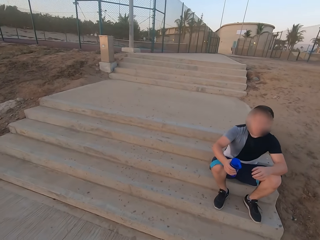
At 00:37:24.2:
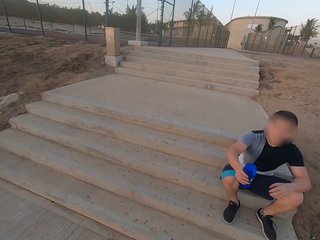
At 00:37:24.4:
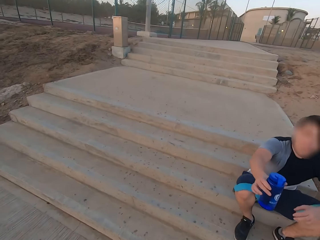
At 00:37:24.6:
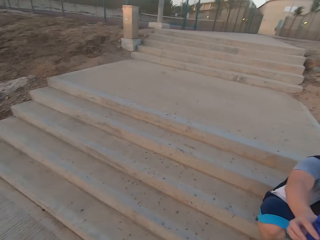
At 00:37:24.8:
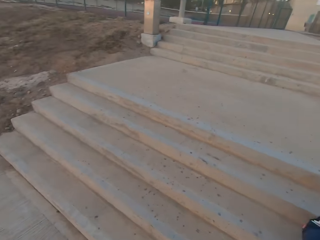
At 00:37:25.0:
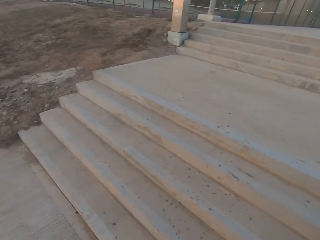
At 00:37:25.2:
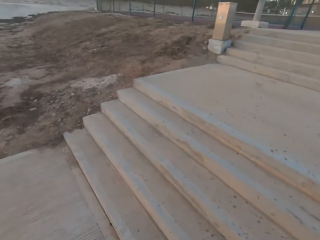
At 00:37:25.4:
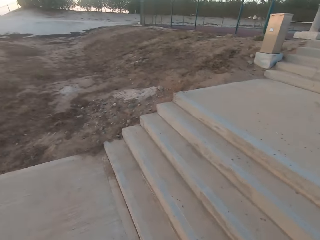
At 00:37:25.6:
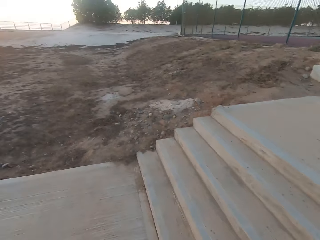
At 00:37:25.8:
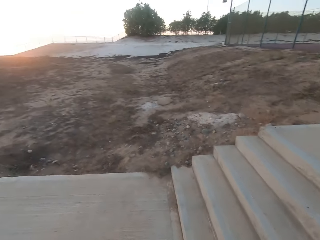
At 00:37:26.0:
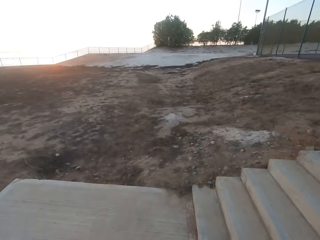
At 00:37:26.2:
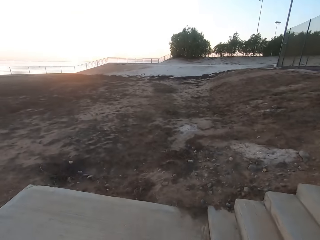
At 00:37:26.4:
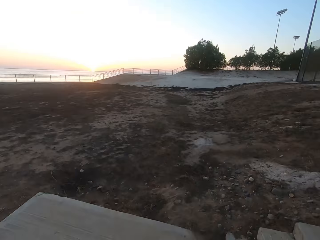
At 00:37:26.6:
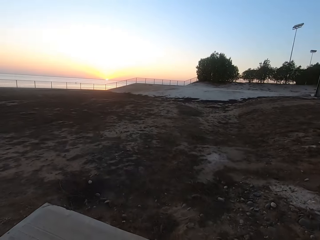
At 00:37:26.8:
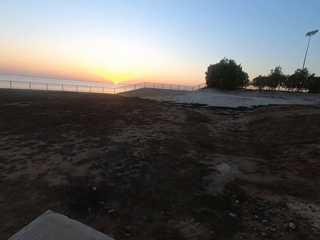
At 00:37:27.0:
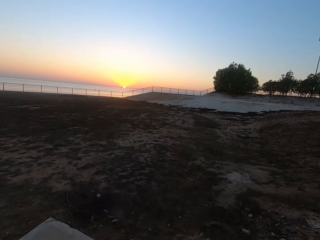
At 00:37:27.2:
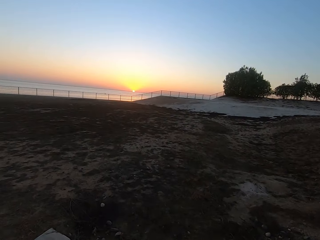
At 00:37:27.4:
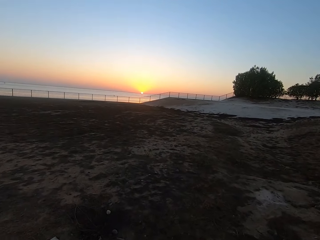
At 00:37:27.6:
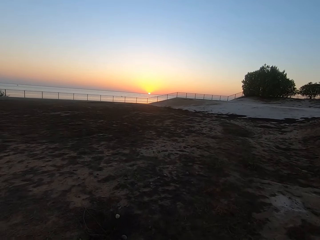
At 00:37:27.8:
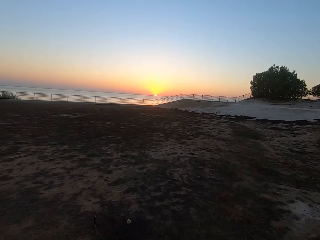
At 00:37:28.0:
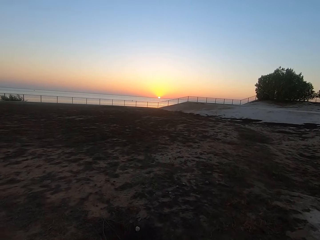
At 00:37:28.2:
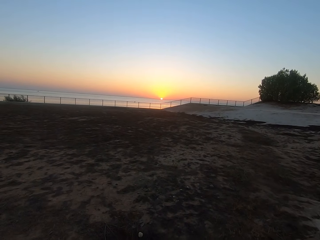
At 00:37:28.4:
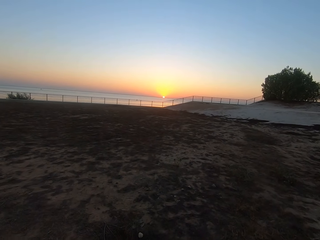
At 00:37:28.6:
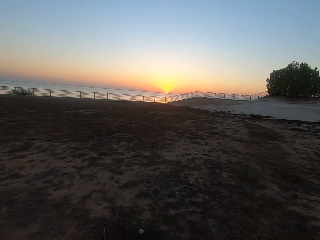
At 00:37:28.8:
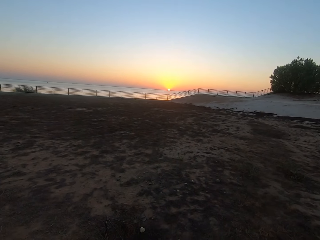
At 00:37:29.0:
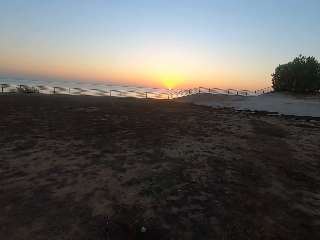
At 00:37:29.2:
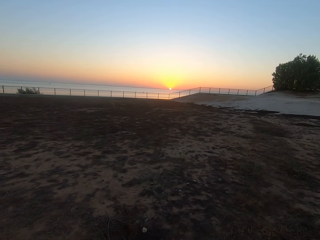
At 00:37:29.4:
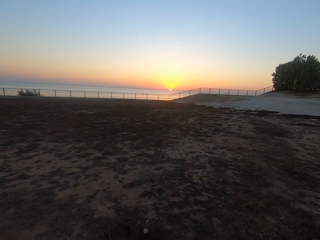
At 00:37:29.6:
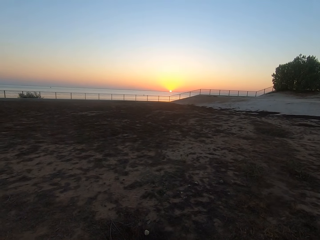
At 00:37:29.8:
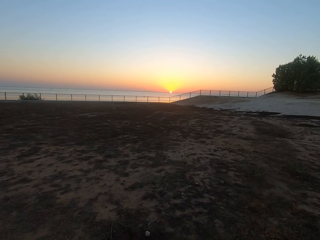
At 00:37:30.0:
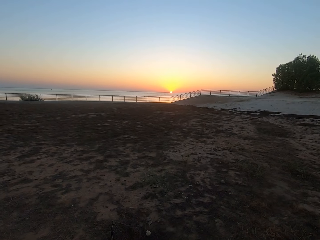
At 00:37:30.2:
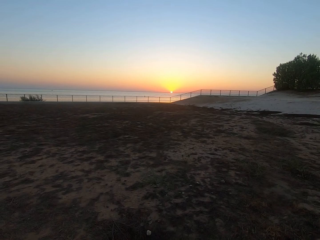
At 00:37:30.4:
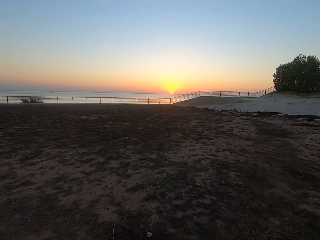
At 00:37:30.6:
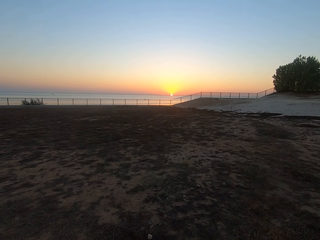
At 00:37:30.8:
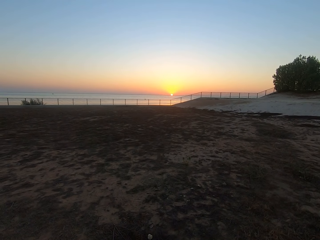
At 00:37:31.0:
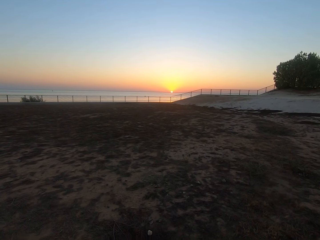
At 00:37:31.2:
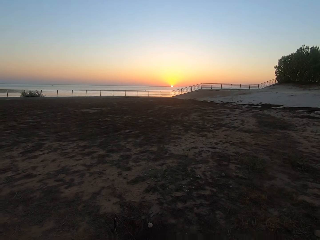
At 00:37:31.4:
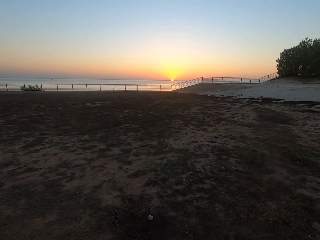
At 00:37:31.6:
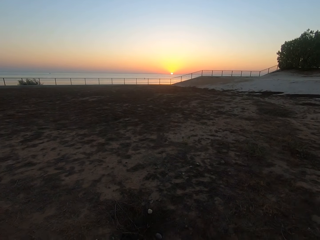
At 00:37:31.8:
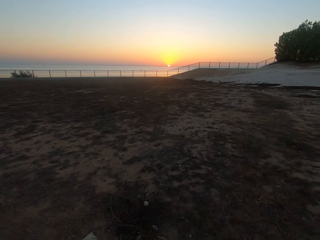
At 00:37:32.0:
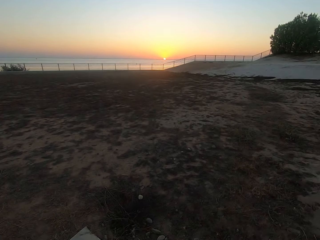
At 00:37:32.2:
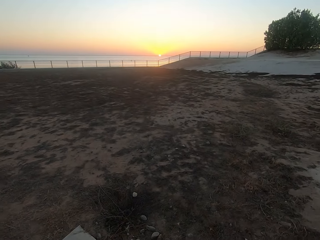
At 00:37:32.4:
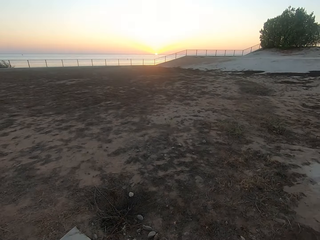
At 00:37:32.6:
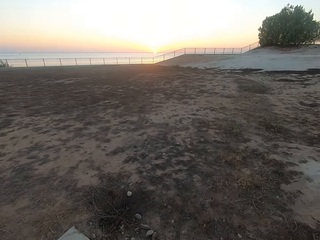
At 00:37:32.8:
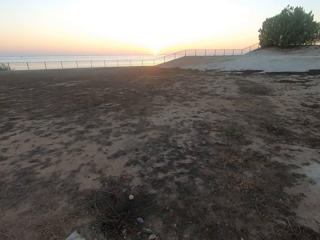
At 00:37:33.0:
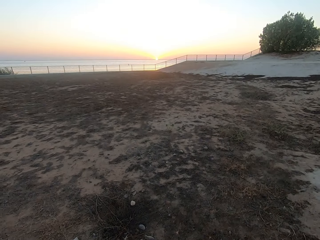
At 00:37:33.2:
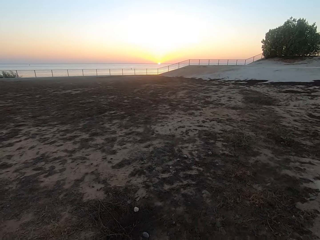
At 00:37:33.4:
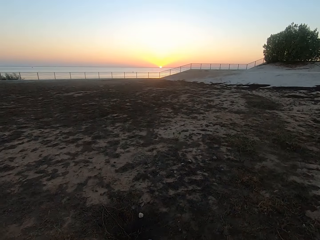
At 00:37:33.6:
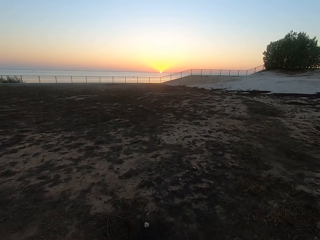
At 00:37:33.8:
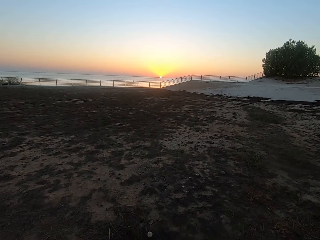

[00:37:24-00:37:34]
The camera wearer walks and looks around.

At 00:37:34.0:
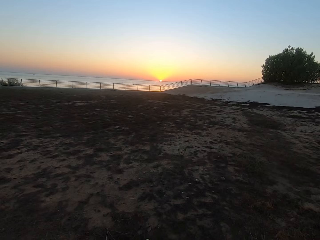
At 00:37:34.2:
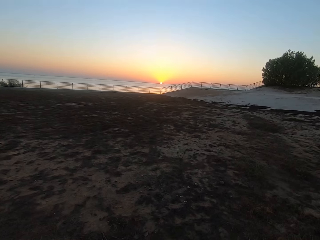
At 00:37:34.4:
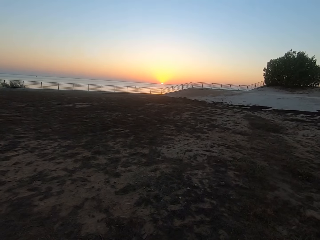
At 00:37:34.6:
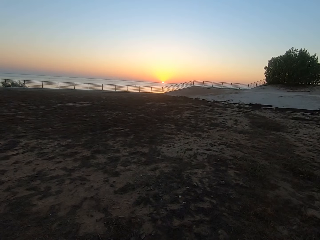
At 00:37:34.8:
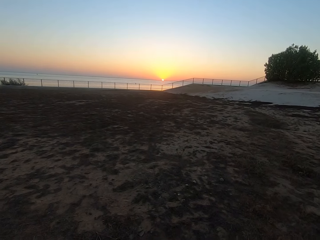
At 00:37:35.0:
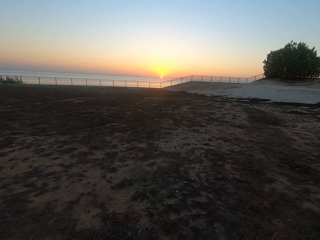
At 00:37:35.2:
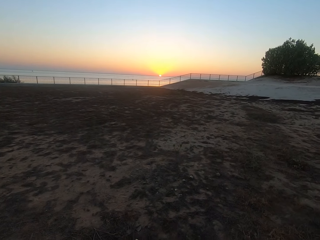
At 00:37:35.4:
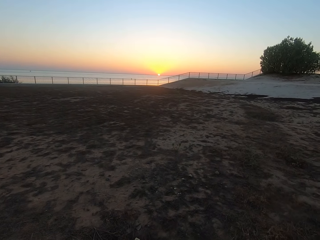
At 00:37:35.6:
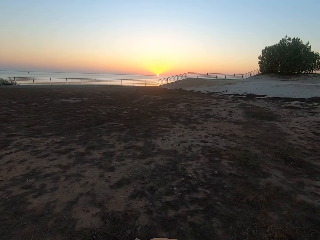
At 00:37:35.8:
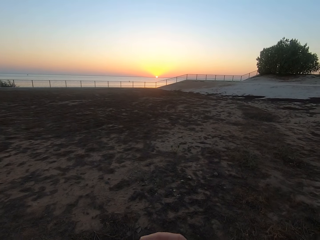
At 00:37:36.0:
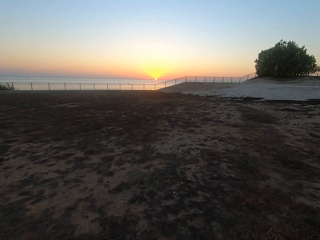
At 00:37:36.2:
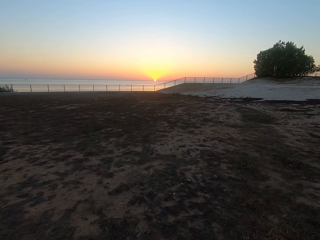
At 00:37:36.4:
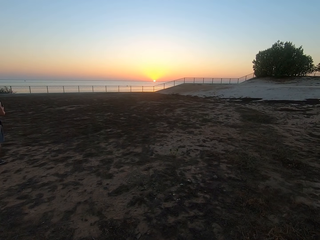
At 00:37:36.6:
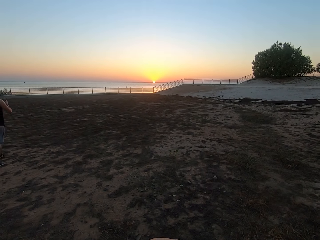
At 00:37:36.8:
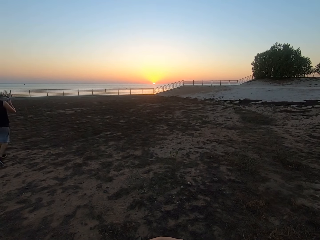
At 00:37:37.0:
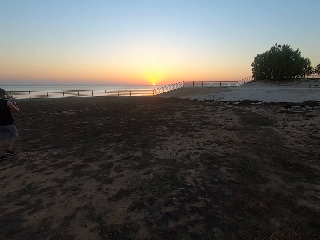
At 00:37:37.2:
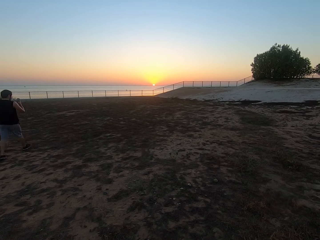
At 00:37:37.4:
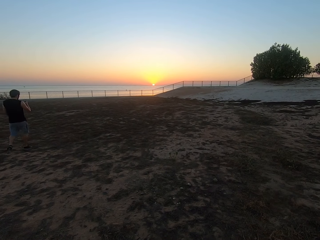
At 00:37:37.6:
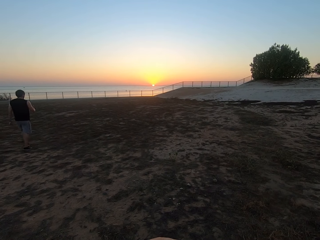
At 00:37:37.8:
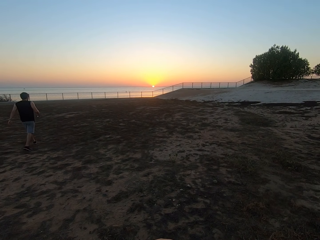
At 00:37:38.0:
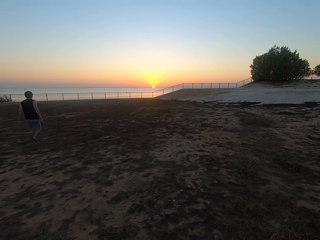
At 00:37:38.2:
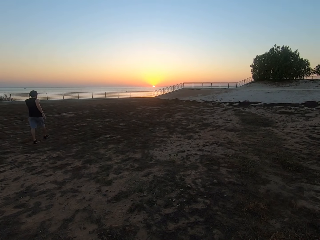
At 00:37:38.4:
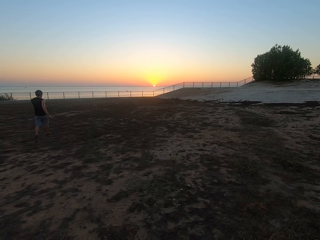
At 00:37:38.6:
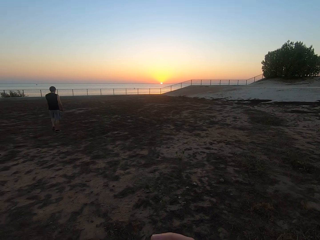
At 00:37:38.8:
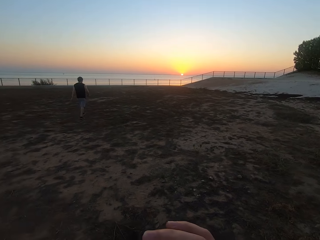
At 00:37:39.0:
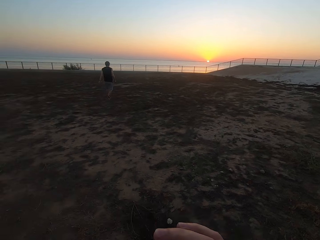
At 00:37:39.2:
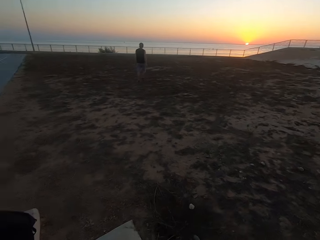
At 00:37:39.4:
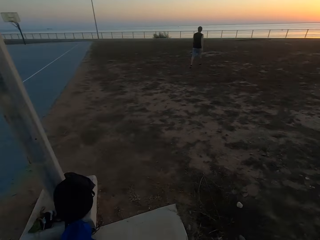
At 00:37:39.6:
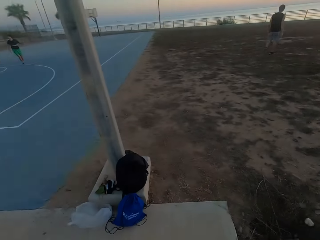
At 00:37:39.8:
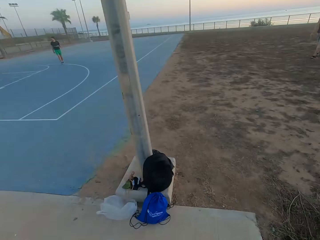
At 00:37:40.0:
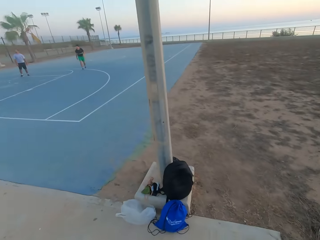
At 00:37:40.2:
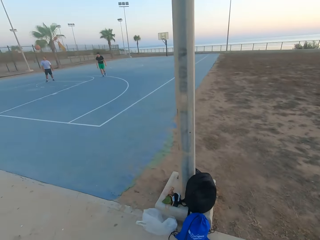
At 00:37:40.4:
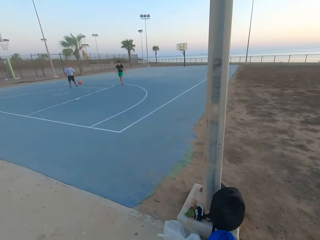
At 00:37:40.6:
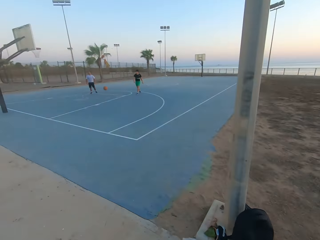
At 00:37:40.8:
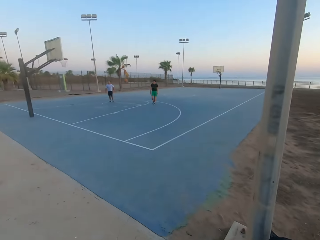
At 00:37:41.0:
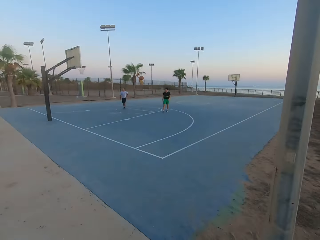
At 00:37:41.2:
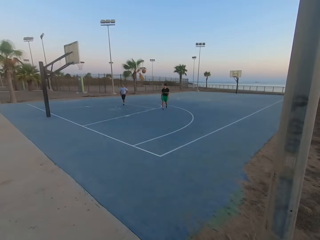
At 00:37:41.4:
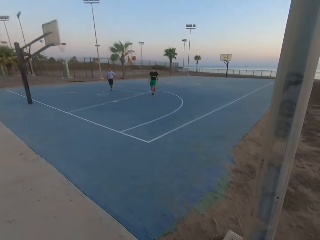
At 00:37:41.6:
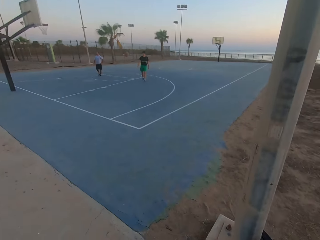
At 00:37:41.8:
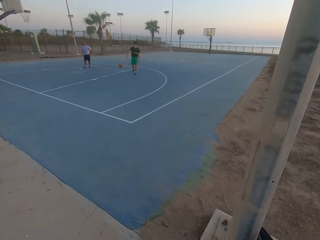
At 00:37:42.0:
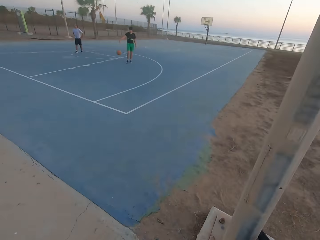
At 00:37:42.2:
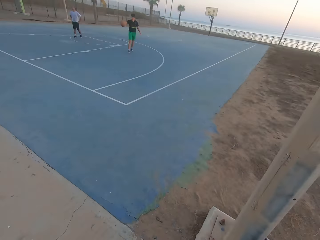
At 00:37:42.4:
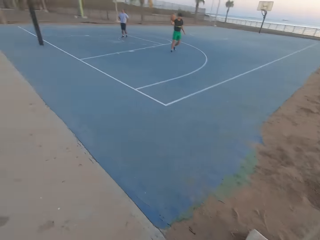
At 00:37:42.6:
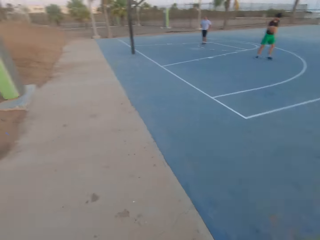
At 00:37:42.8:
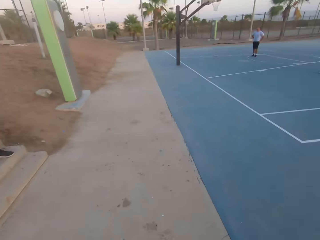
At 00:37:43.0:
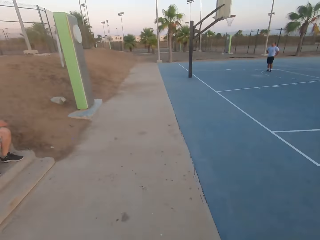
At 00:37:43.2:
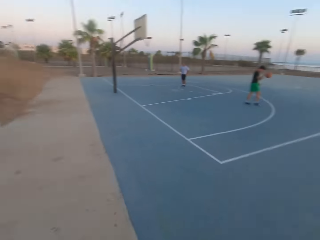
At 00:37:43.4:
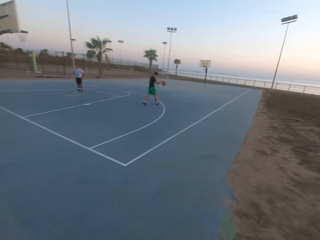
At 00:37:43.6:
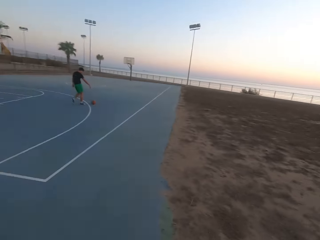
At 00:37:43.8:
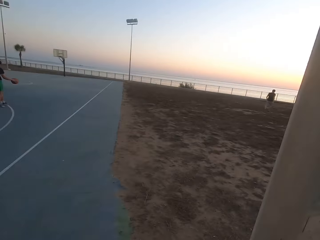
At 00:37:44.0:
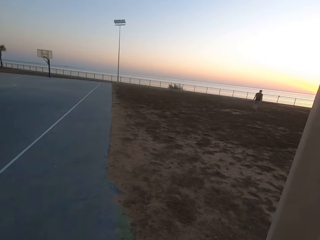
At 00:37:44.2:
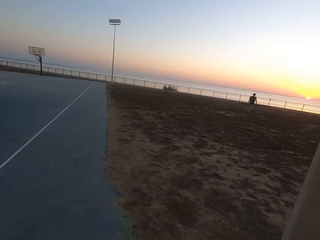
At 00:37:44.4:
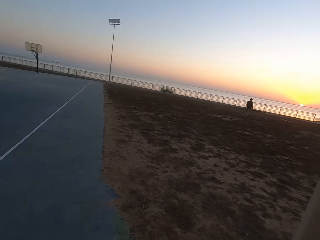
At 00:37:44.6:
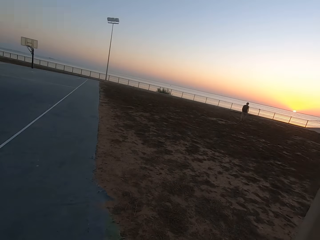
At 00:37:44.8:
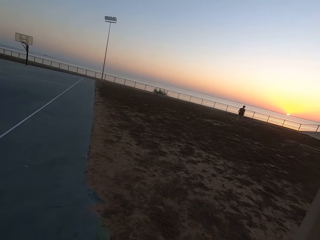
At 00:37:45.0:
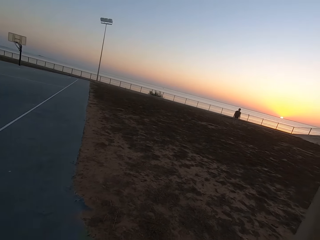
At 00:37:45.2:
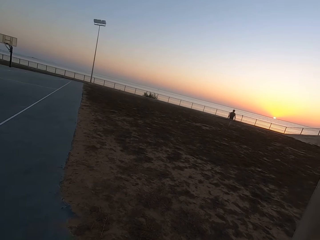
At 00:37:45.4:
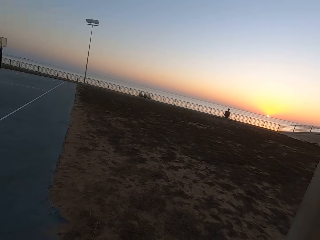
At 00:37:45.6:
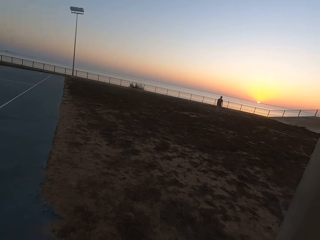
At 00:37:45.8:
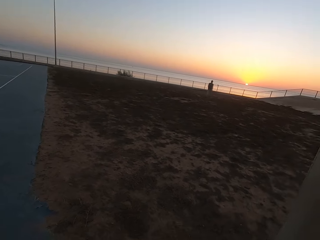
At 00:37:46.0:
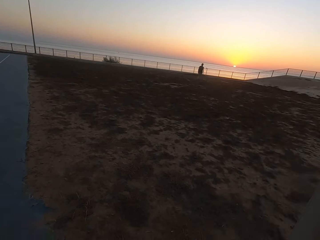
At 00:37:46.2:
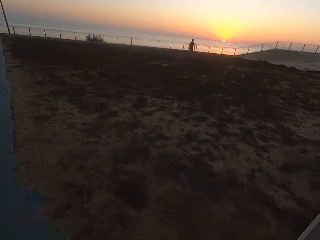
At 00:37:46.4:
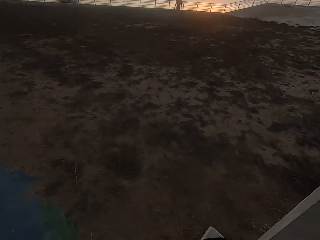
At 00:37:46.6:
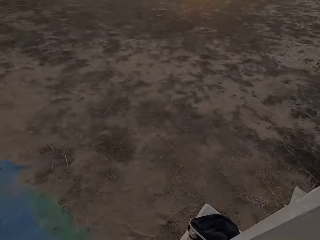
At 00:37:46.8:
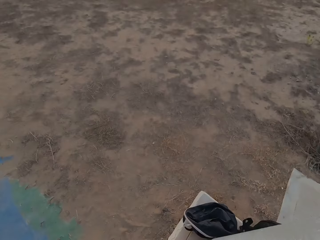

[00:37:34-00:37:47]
The camera wearer looks around. A man walks. Another man plays the ball. A third man plays the ball. Another man dribbles the ball. The first man walks. The camera wearer looks around.
